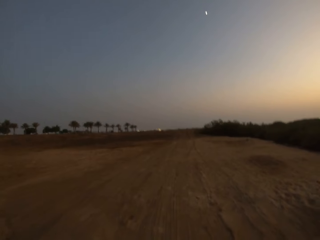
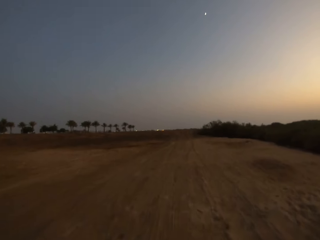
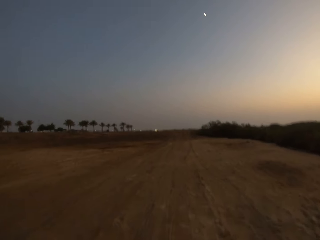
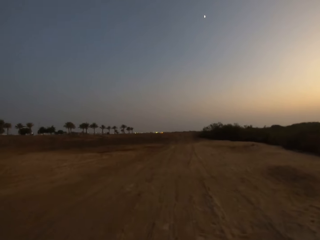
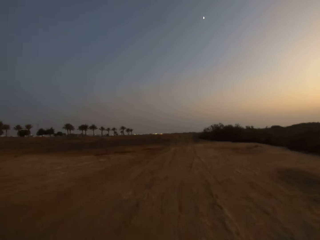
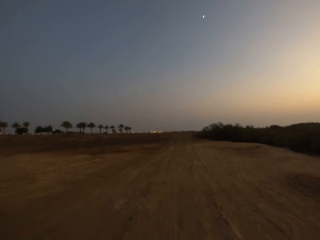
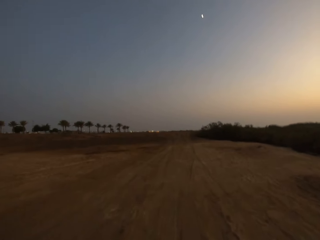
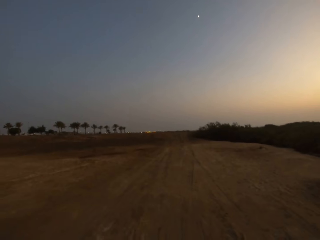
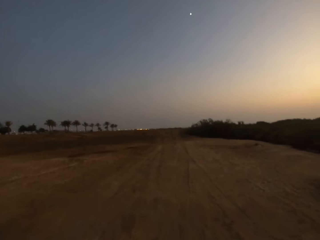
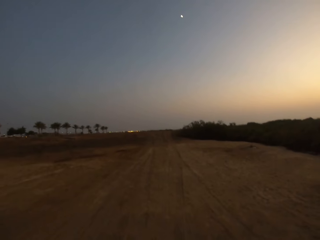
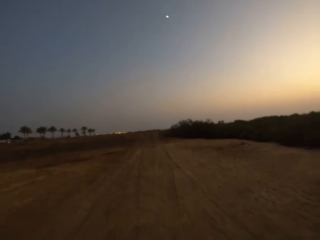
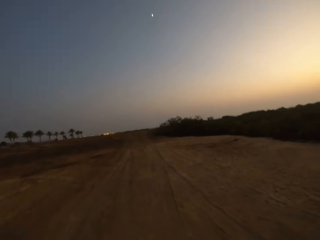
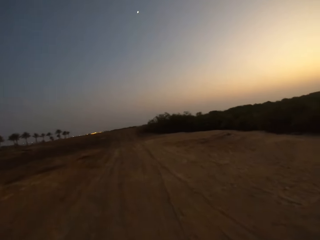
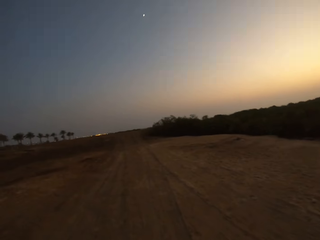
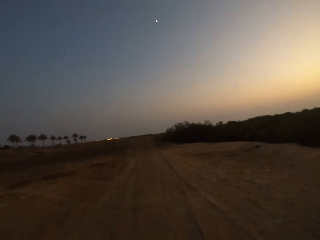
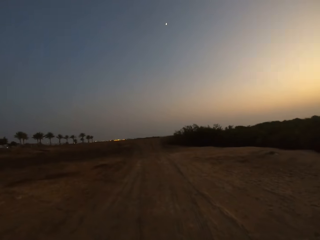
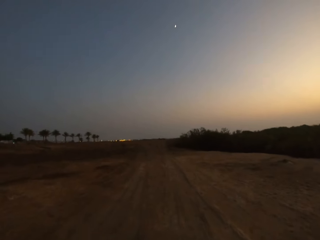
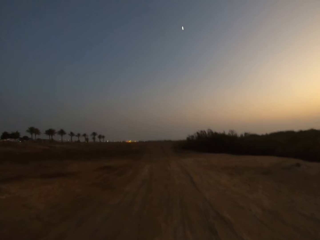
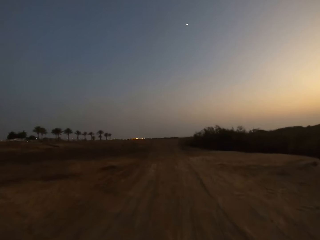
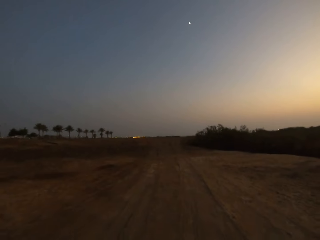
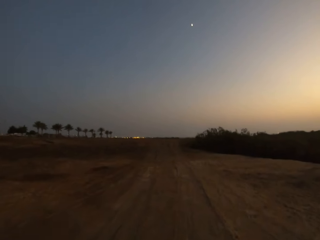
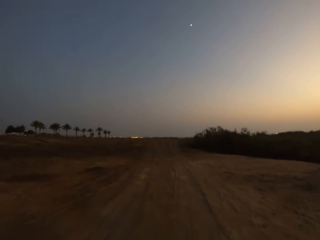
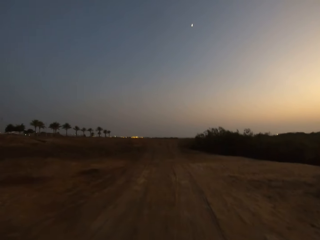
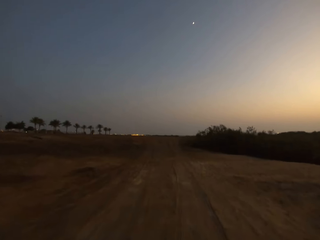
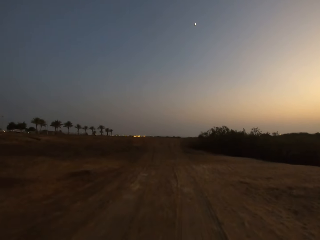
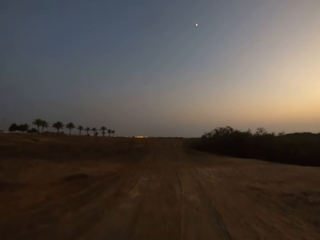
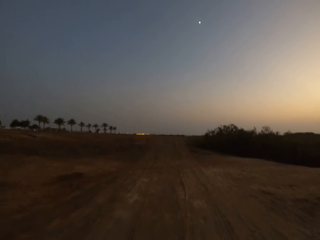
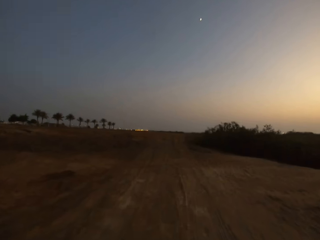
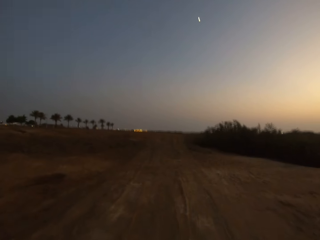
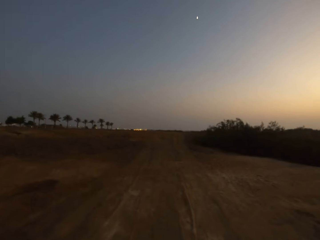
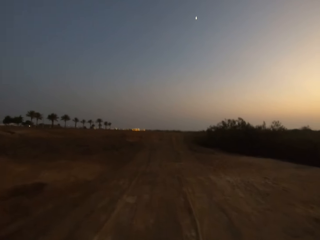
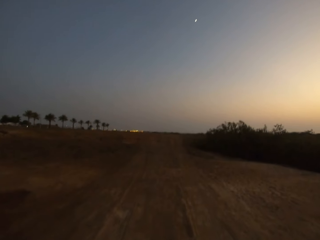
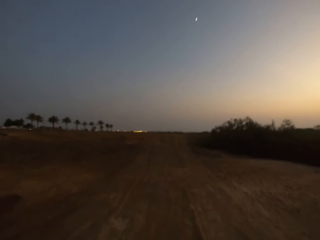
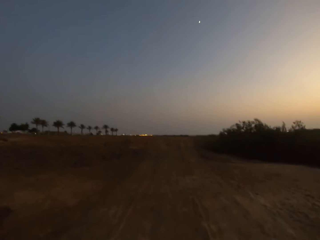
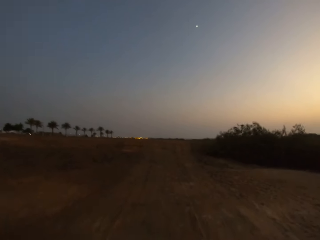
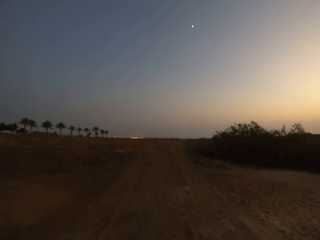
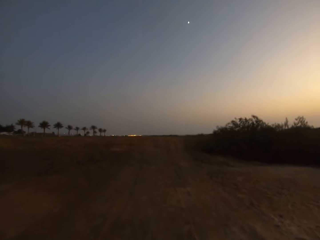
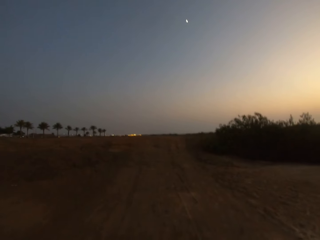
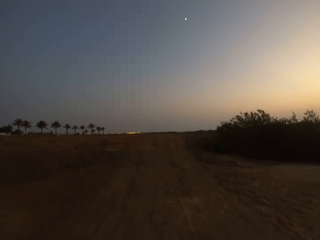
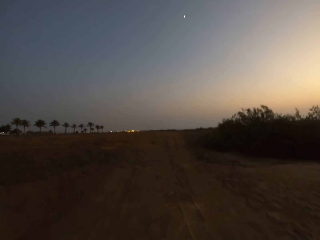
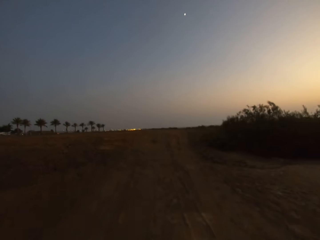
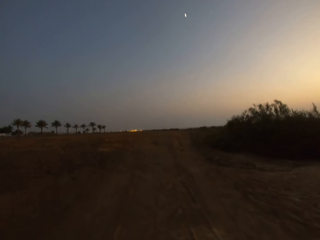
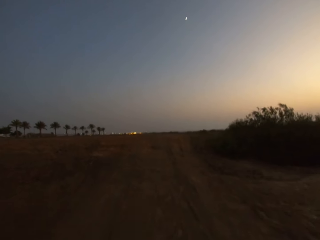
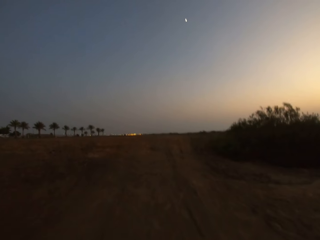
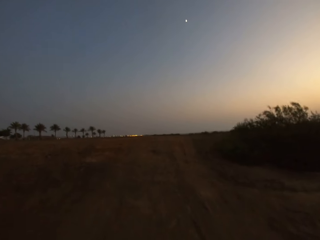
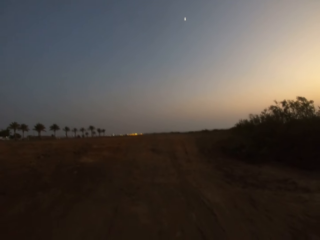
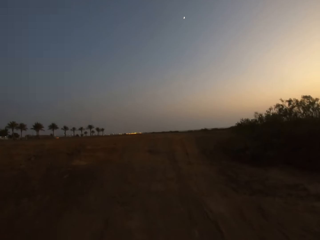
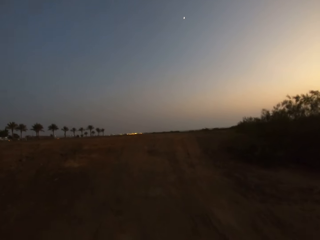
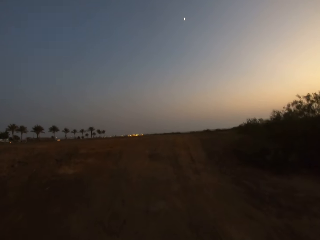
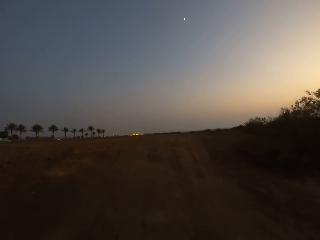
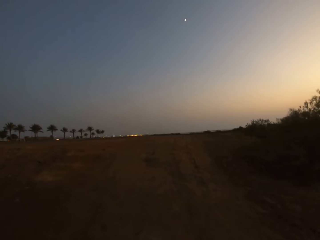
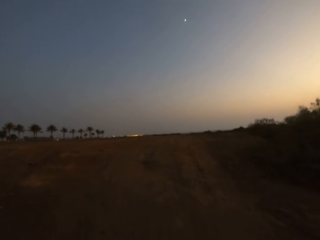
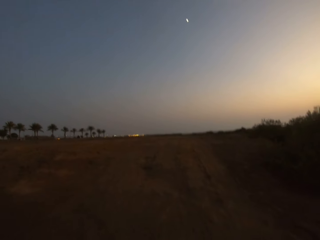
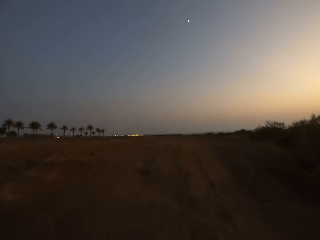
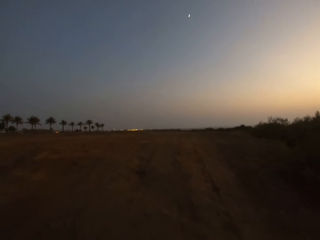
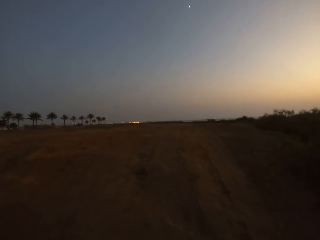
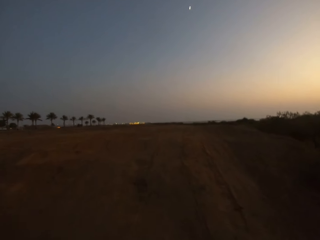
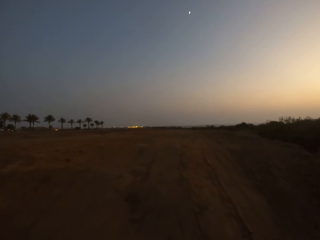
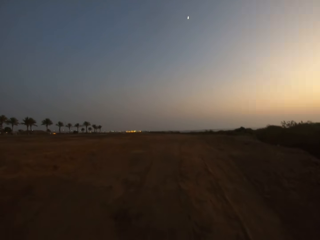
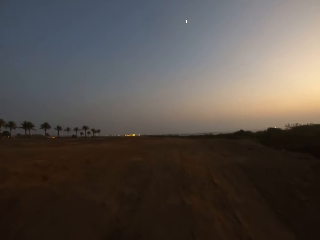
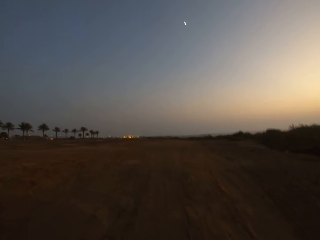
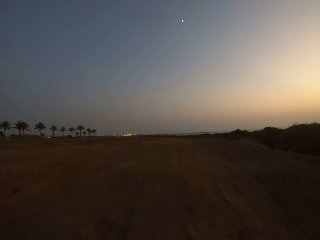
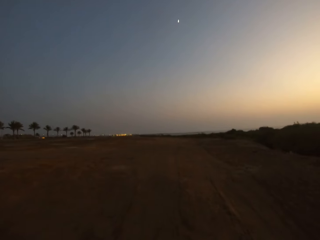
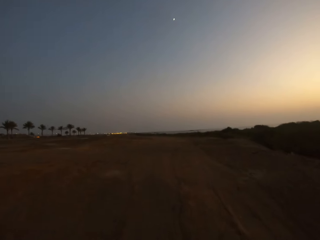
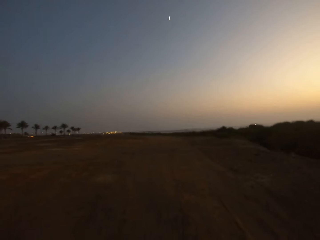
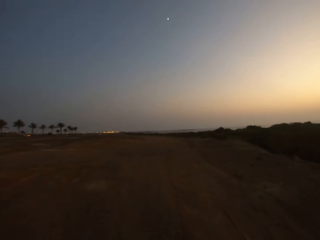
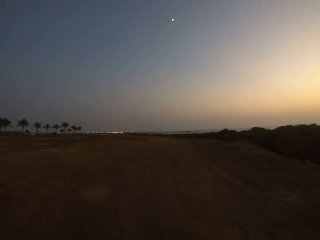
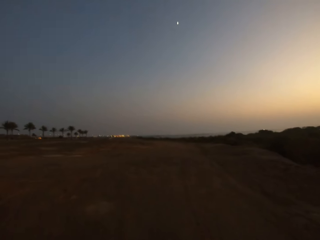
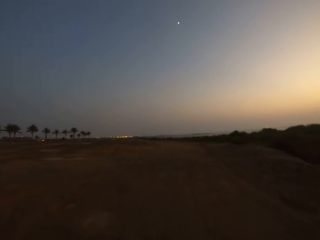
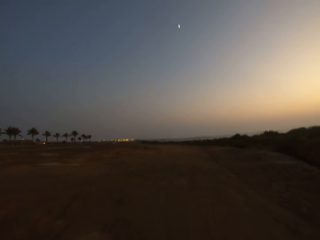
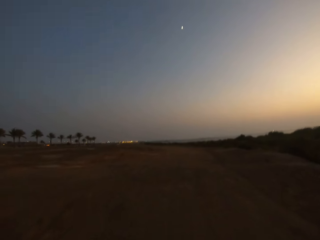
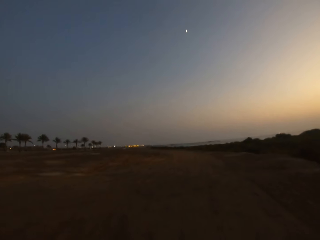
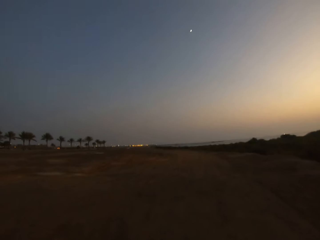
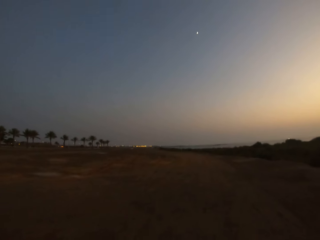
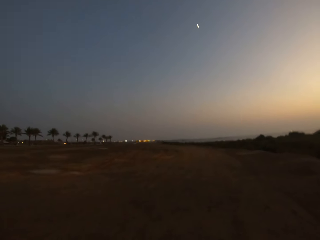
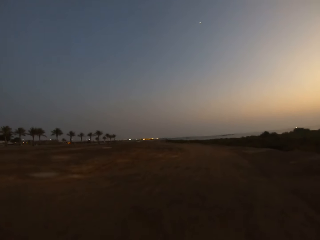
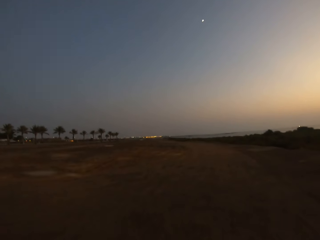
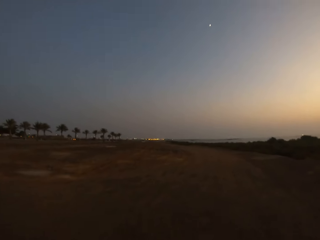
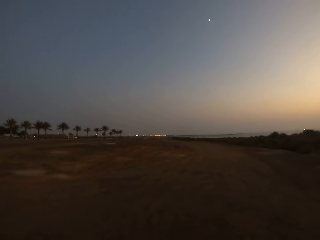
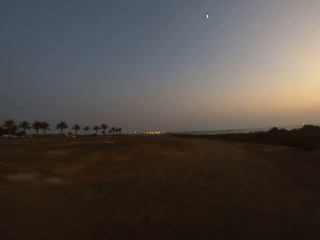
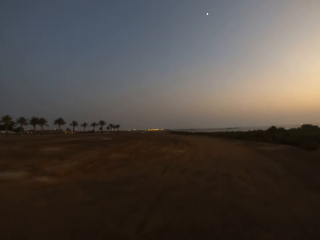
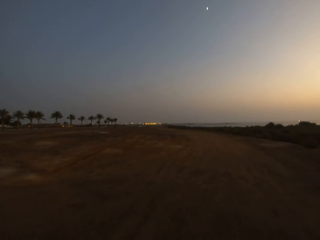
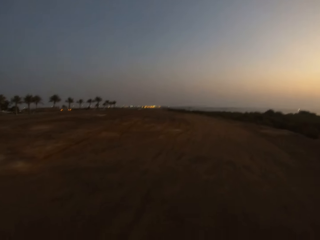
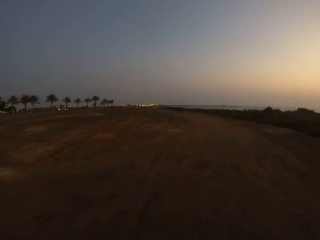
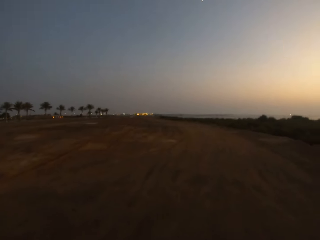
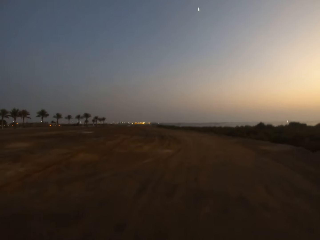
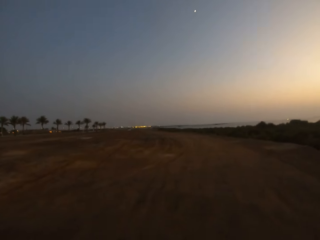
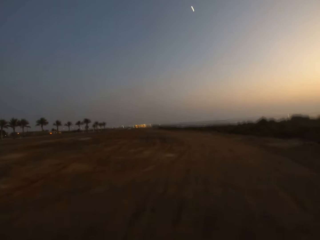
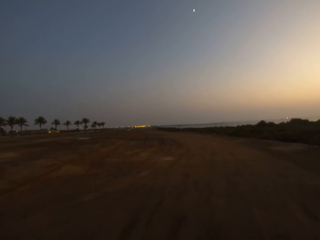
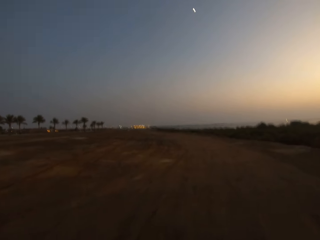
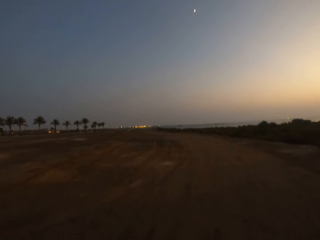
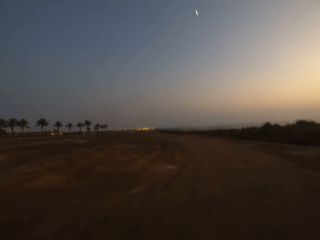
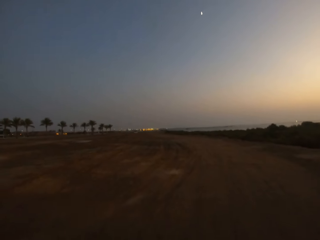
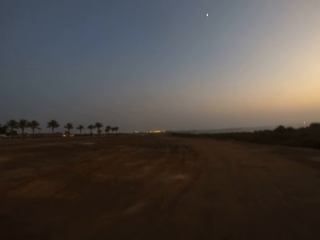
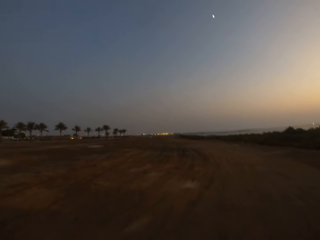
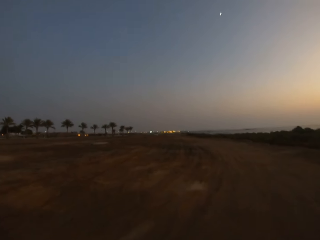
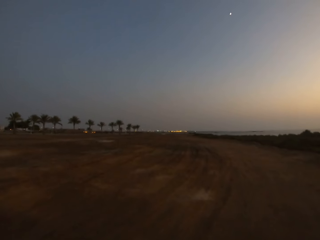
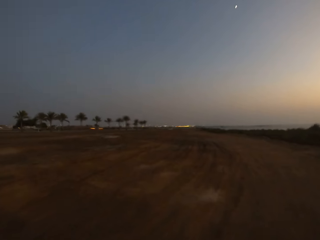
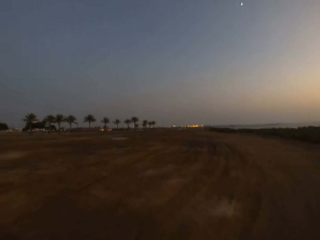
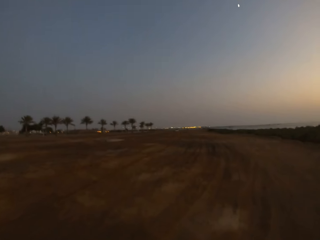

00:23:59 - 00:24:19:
The camera wearer jogs uphill. They jog.

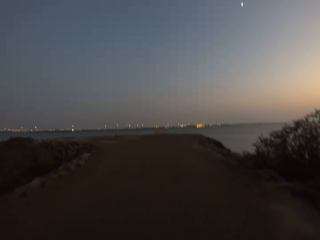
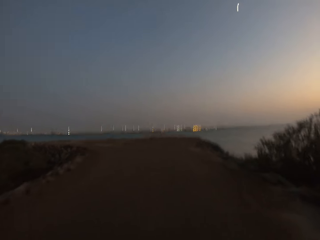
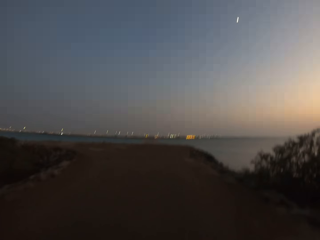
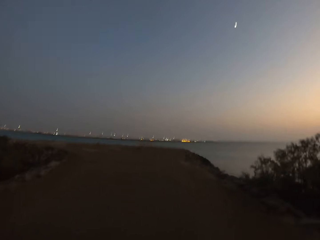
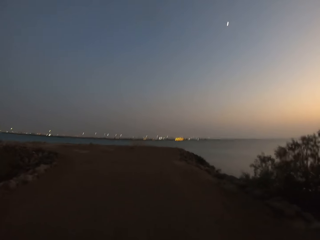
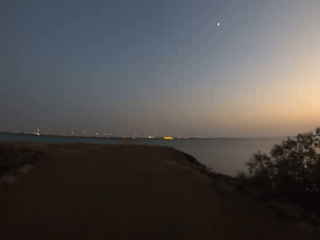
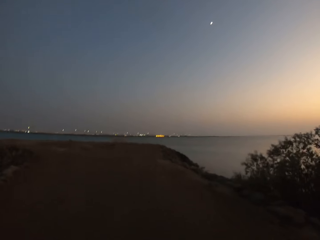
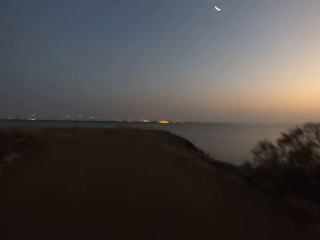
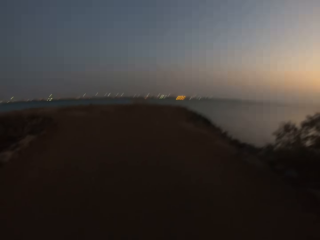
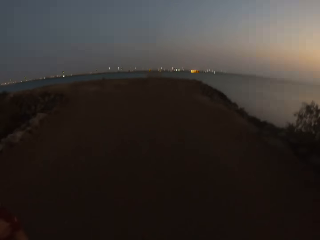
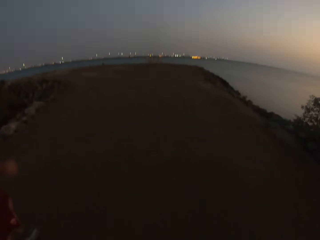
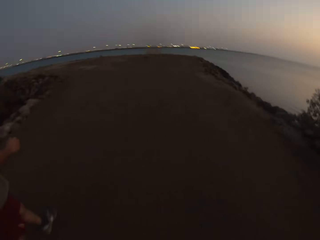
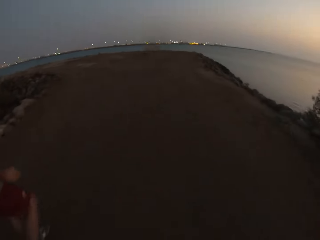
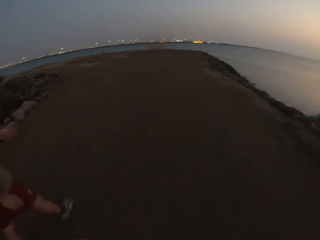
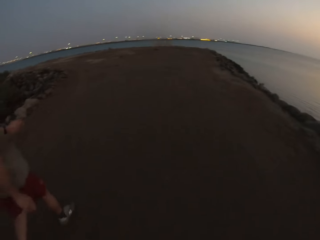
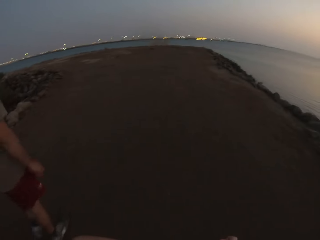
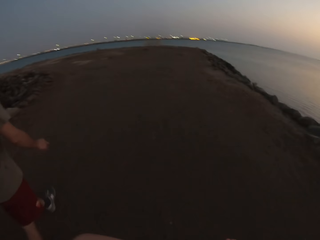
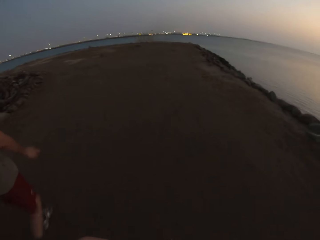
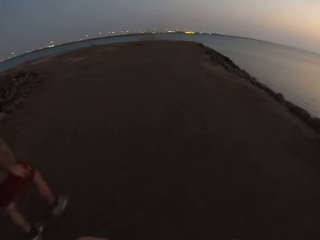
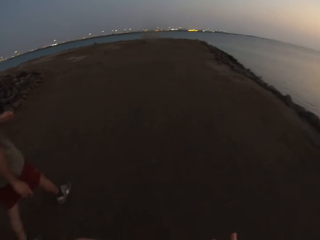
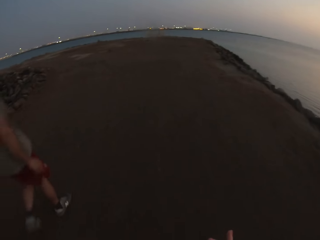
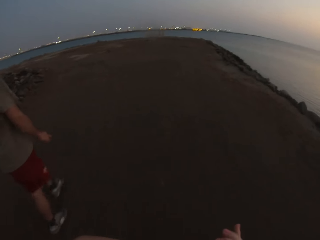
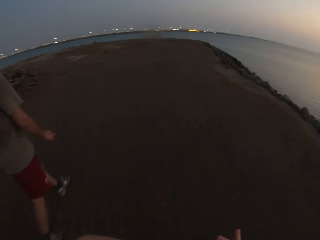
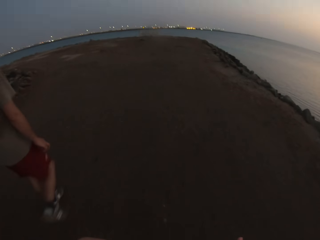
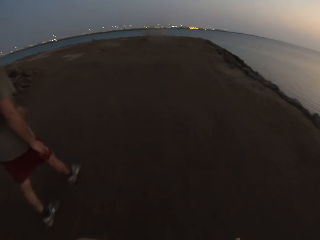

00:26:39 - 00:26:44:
The camera wearer walks around. A person walks along the camera wearer.
